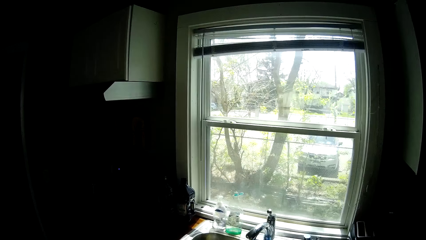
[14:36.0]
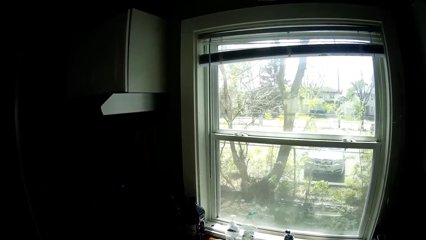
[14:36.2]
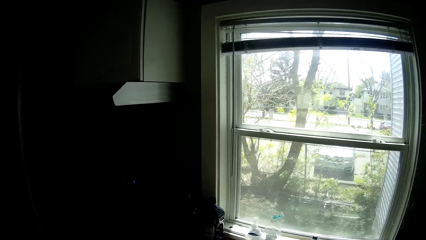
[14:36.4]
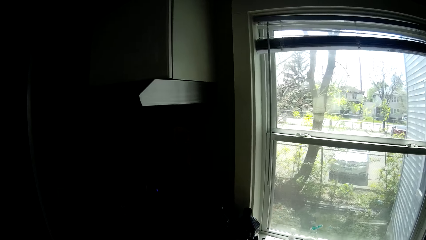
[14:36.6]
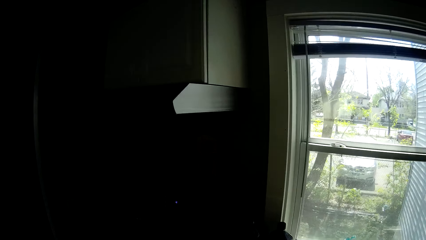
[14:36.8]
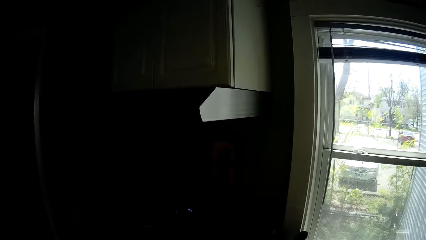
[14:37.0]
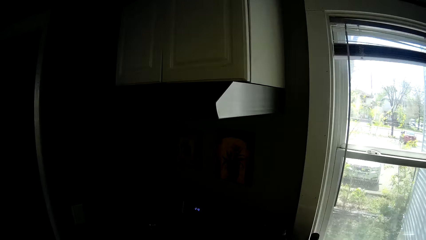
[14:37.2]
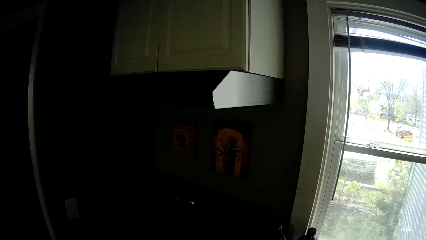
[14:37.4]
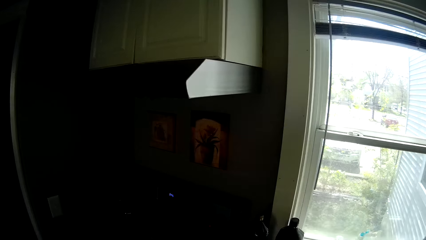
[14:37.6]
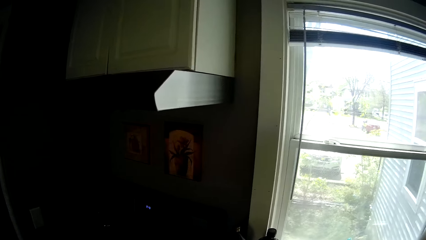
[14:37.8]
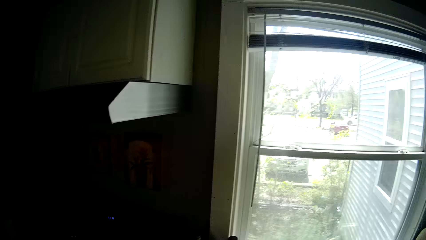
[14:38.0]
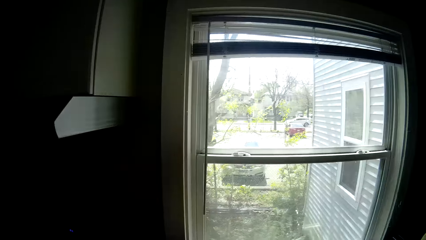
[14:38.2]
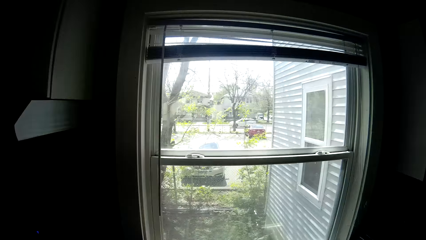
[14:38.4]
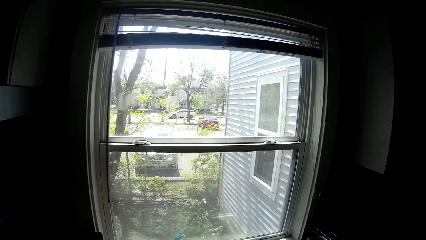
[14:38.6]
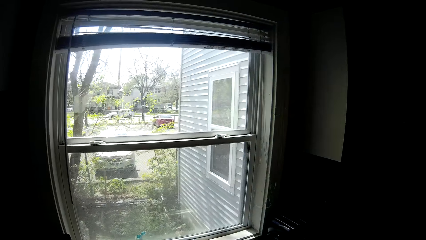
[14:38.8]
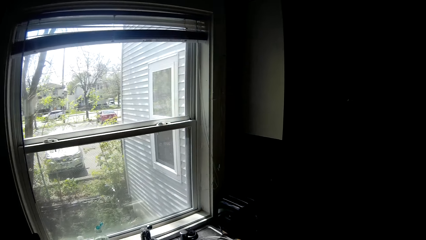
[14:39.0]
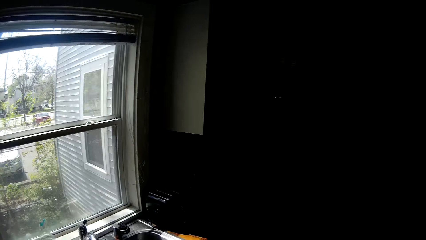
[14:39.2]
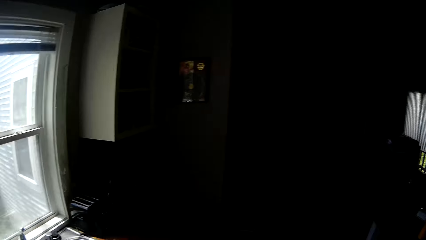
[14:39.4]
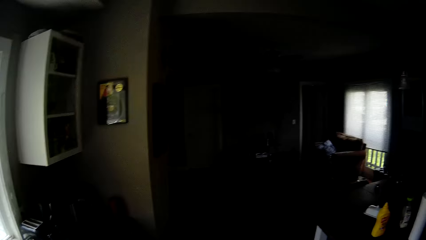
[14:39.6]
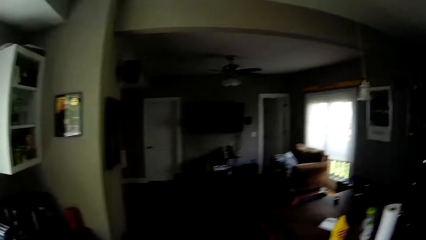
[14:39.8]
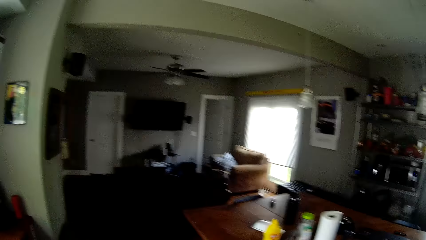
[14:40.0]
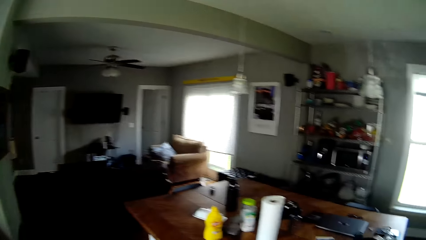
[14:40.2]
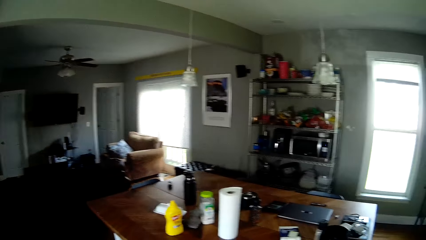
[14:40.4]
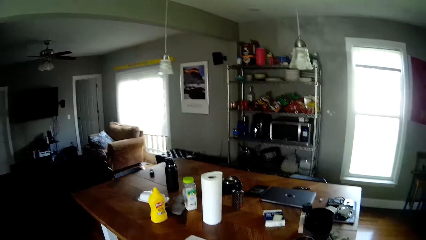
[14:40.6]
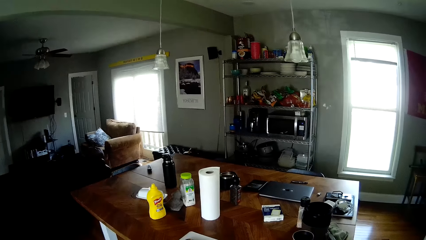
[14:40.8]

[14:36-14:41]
The camera wearer walks around the room.
